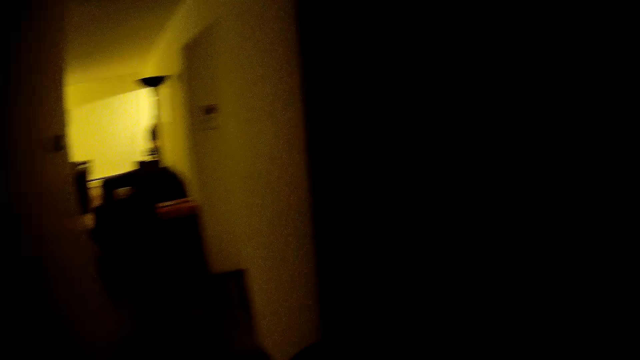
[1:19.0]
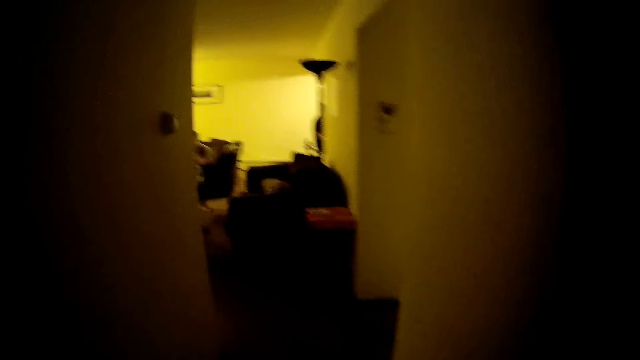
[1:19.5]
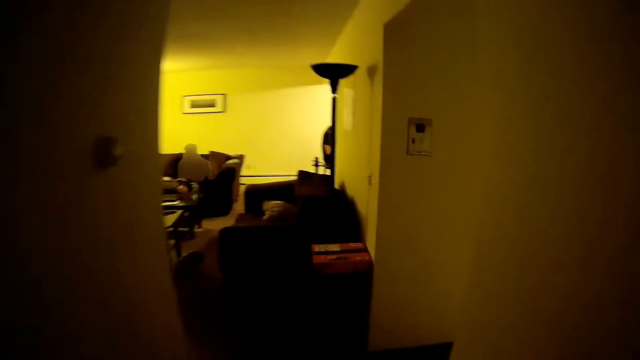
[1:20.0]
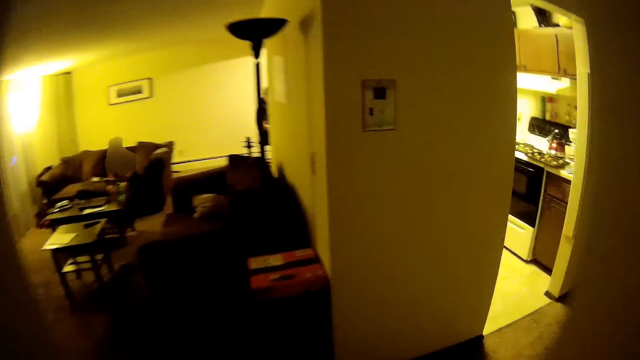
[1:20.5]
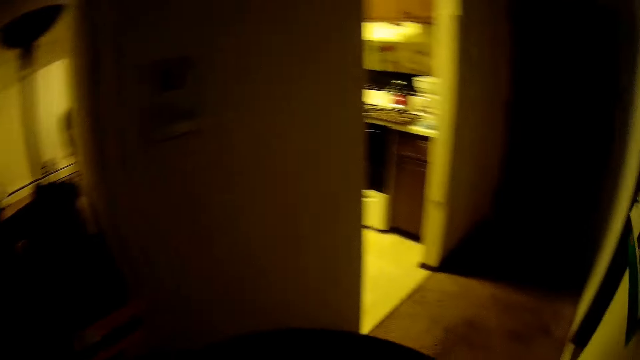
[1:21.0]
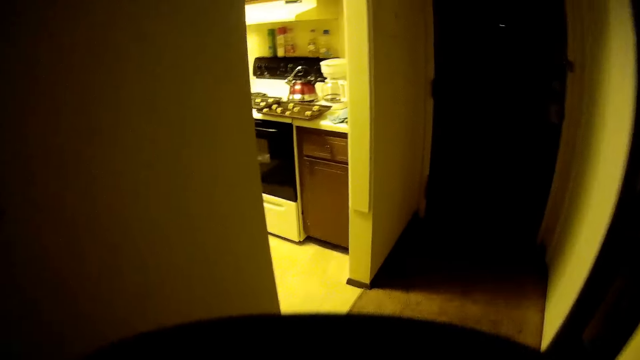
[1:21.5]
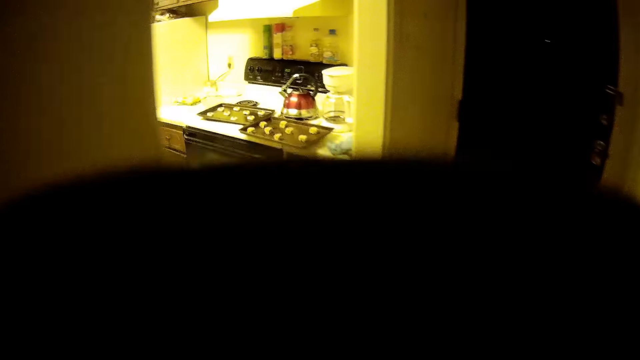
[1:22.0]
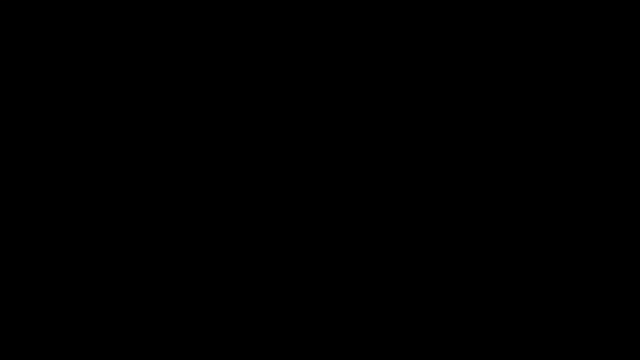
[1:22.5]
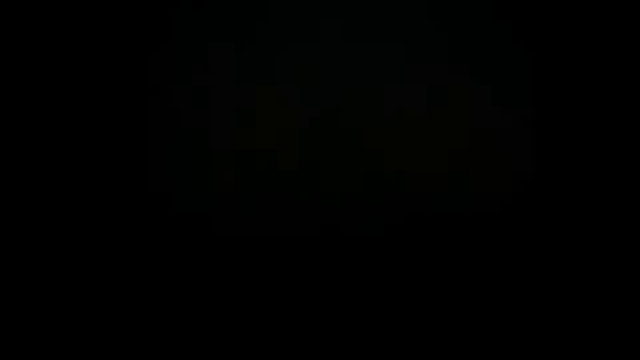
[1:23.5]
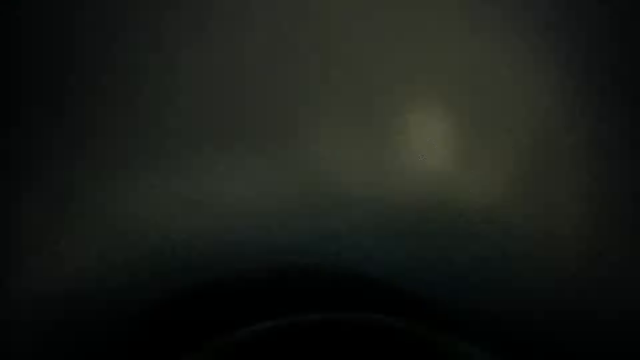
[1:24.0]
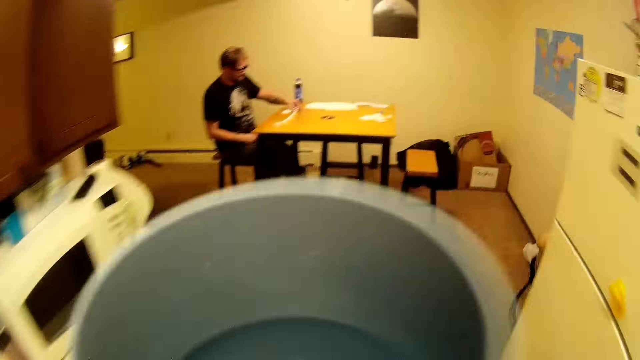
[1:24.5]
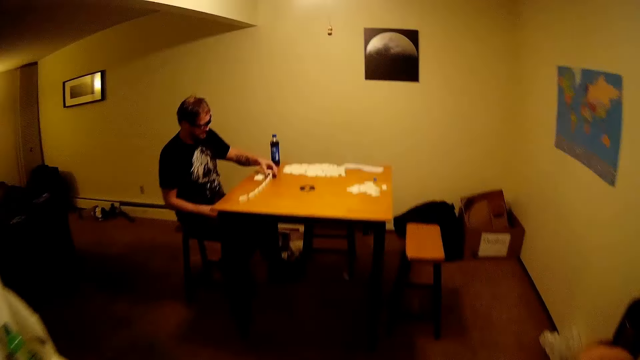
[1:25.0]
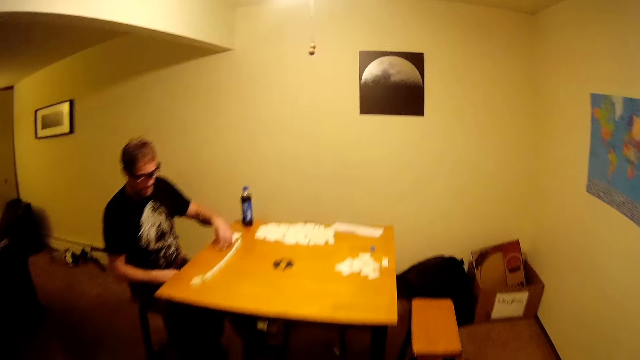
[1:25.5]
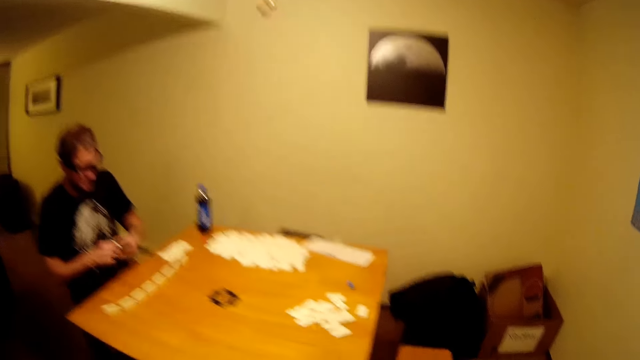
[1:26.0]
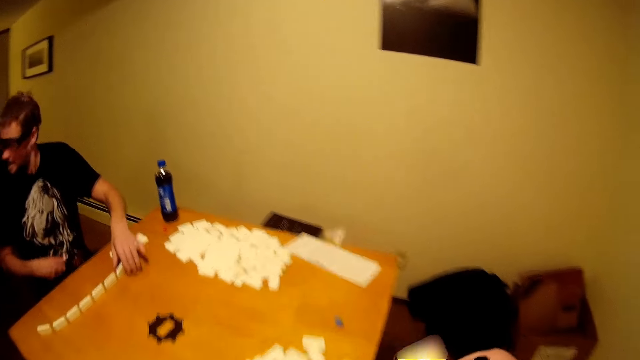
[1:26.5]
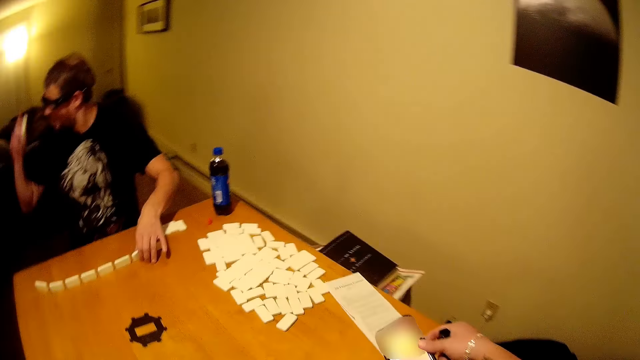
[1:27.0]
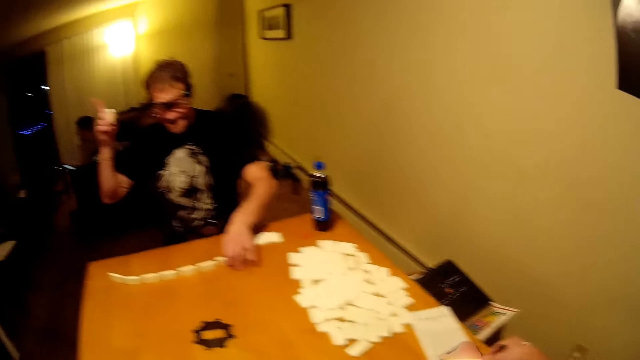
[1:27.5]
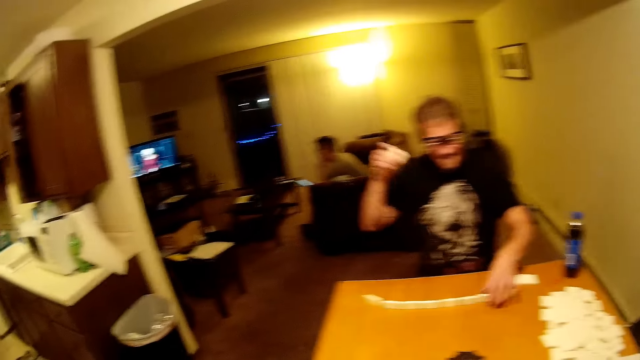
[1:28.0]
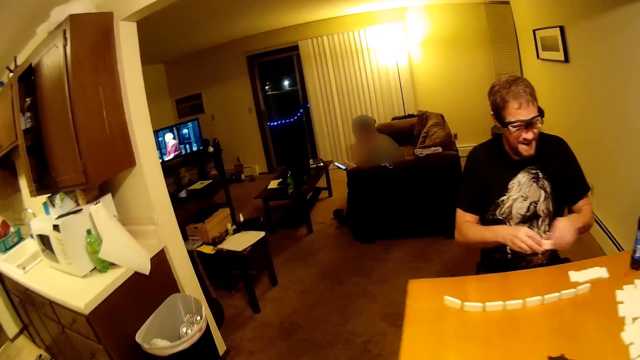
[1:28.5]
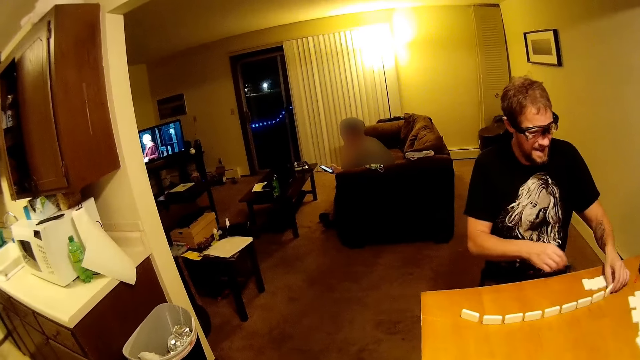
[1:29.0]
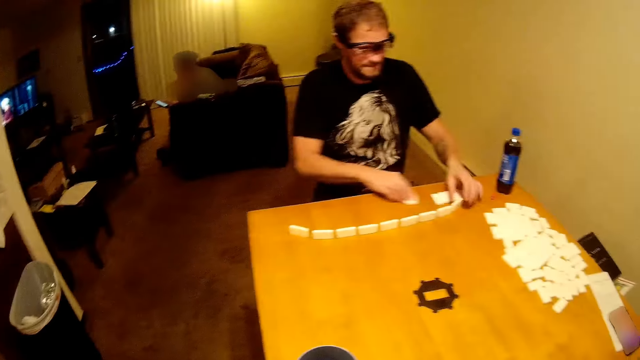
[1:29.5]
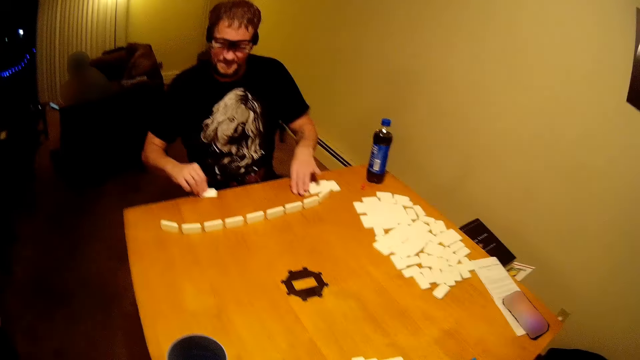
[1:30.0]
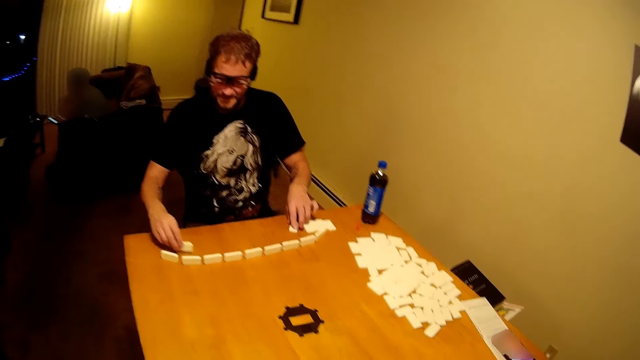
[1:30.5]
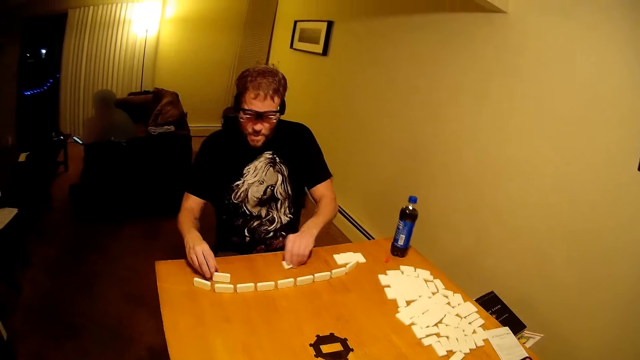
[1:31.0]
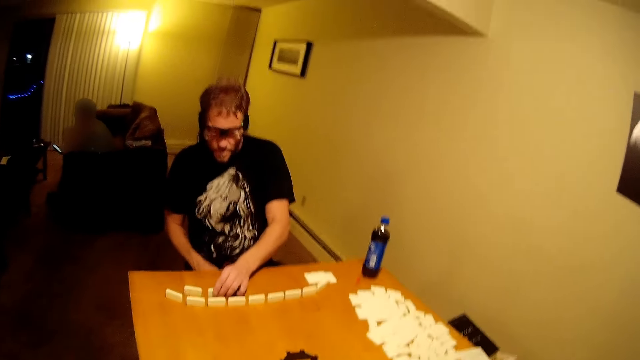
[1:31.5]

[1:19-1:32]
The camera wearer gets out of the room. They drink water. They move toward the table. A man picks dominoes. The man shows the camera wearer the dominoes. The camera wearer places a phone on the table. The man speaks. The camera wearer puts a glass on the table. The man puts the dominoes on the table and arranges the dominoes.

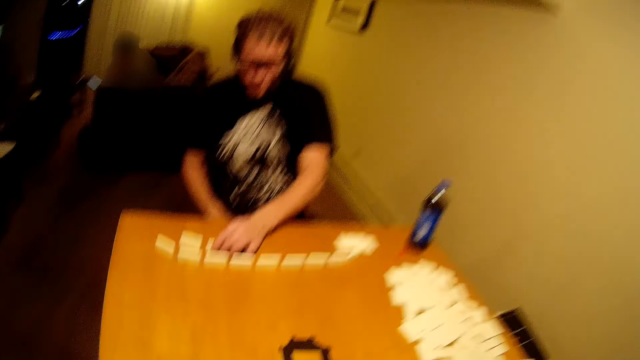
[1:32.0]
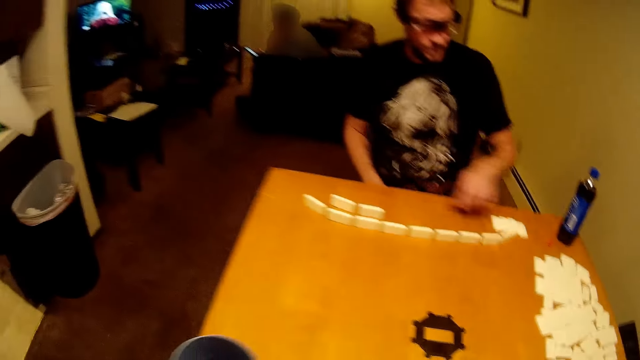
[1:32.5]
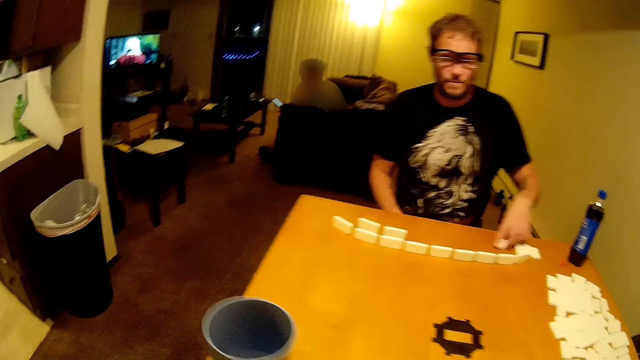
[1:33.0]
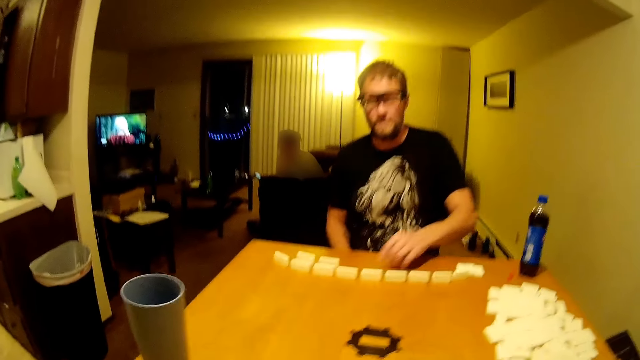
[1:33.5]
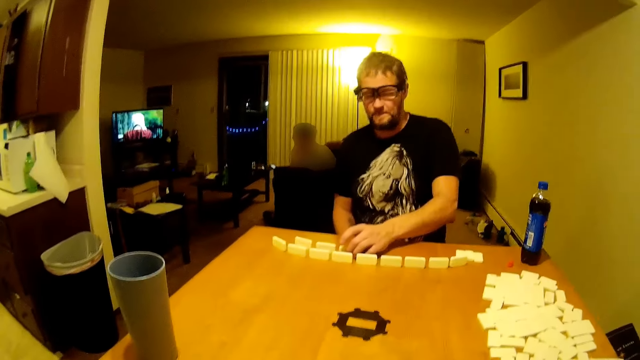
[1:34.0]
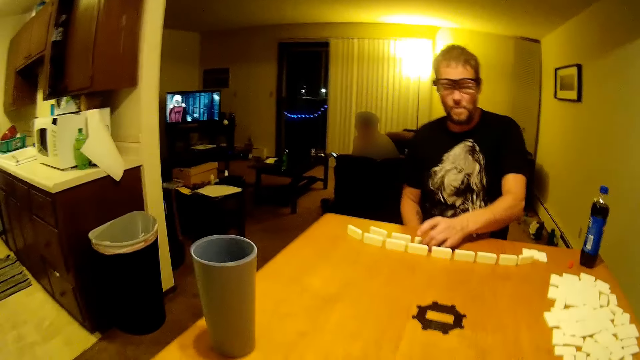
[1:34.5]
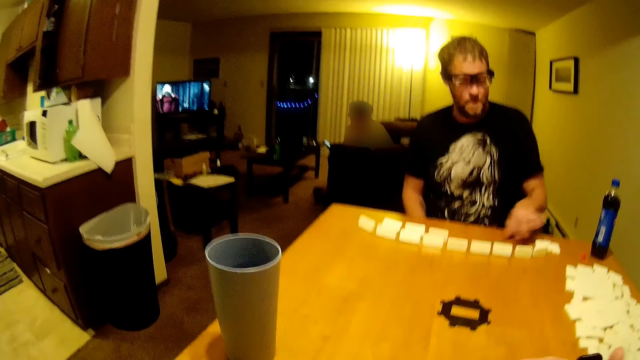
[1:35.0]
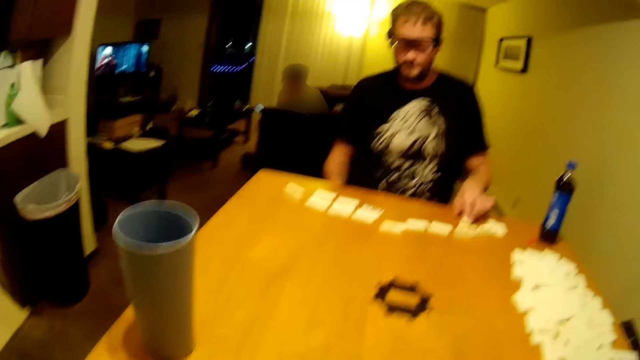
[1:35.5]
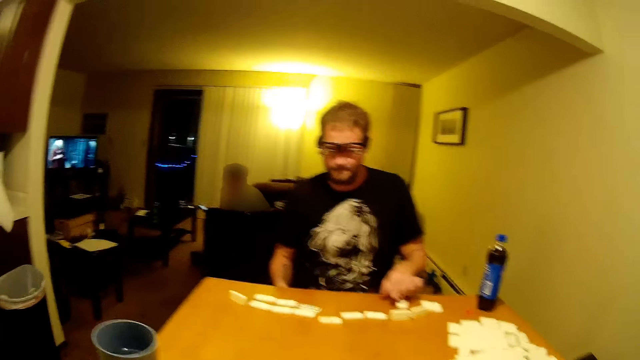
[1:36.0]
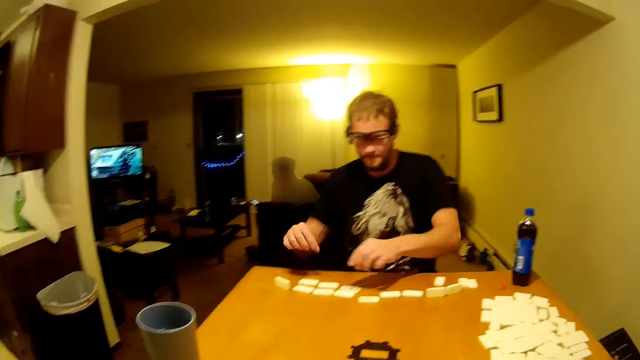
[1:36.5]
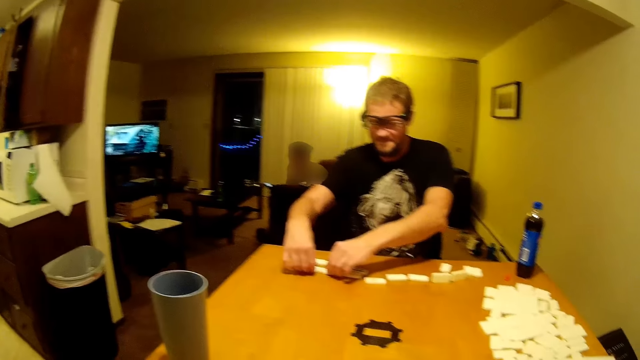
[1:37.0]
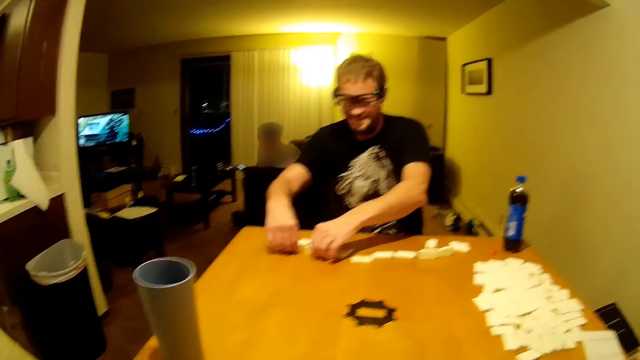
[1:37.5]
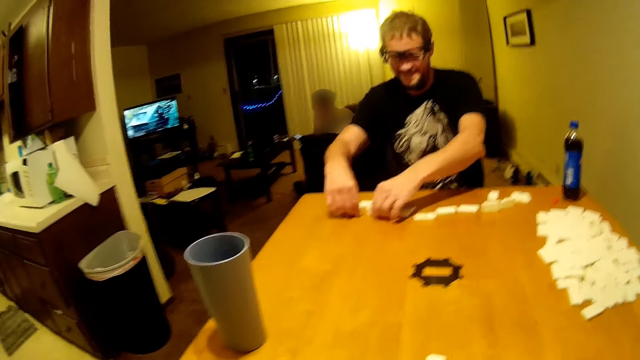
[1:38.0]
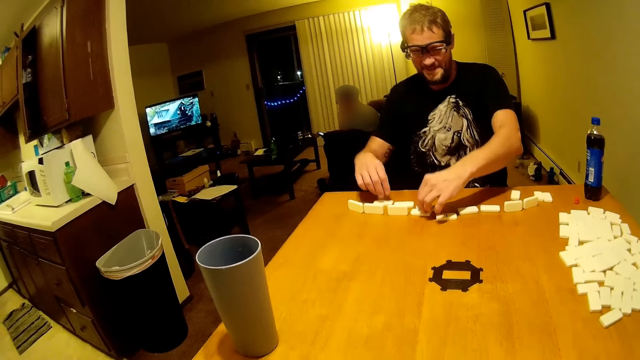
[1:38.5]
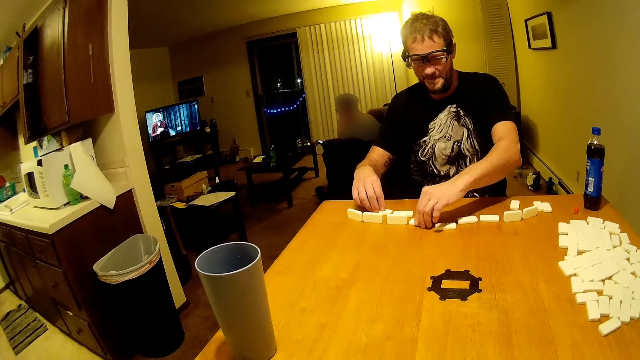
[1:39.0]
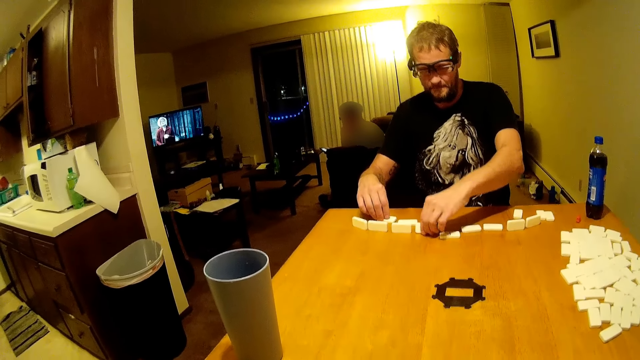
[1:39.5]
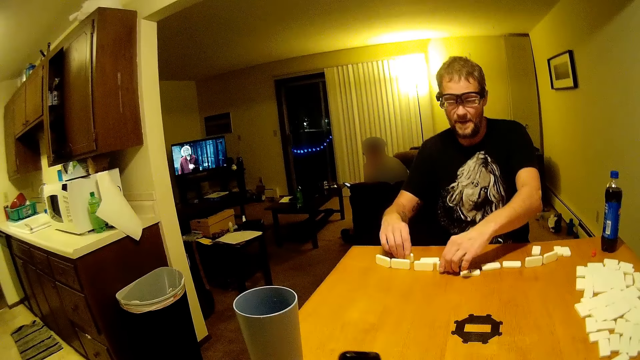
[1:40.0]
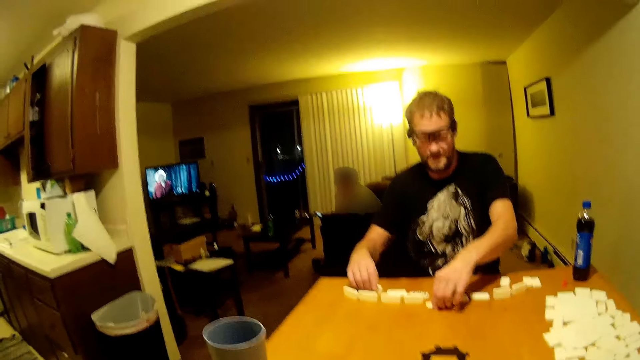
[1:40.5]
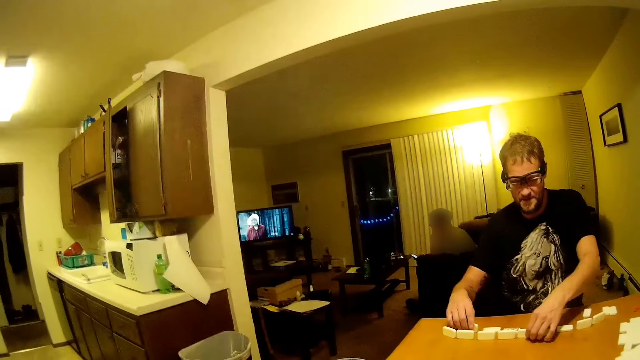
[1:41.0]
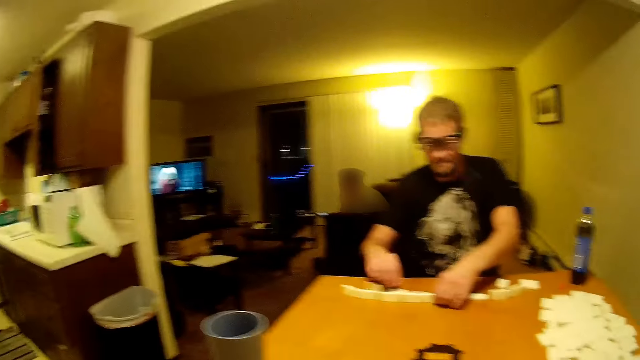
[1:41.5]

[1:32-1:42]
A person arranges dominoes. The camera wearer speaks.
